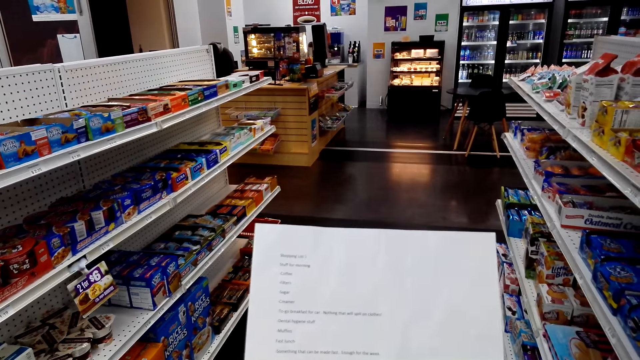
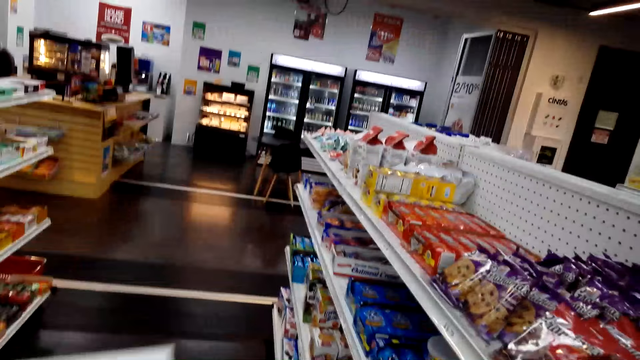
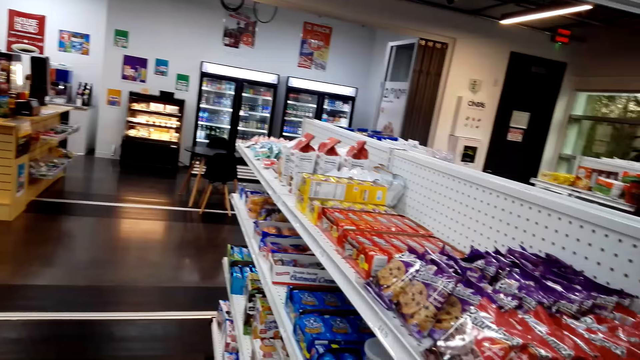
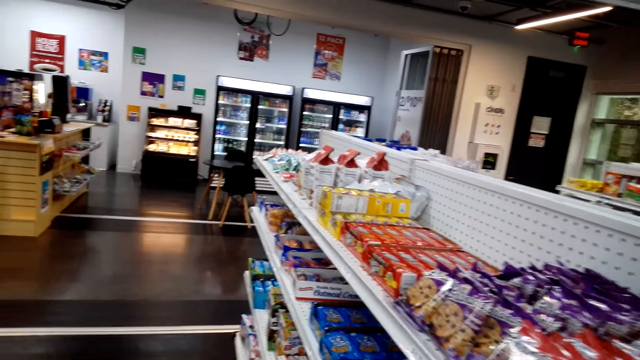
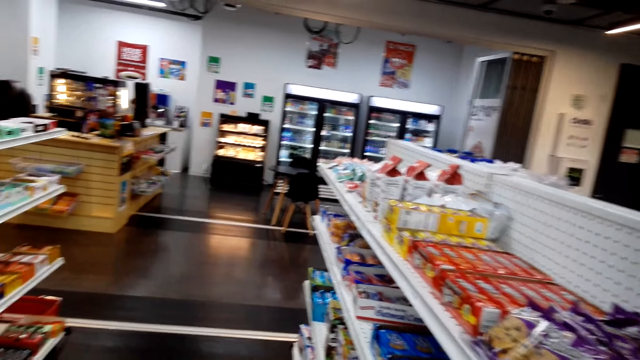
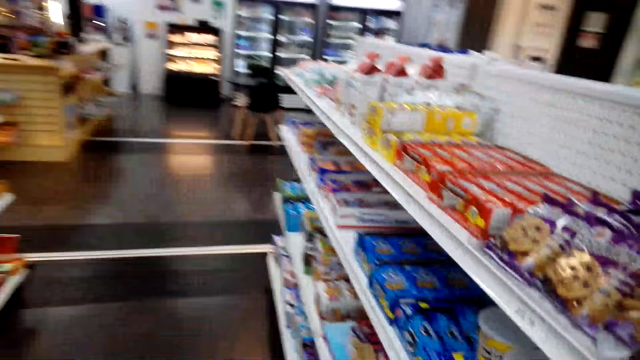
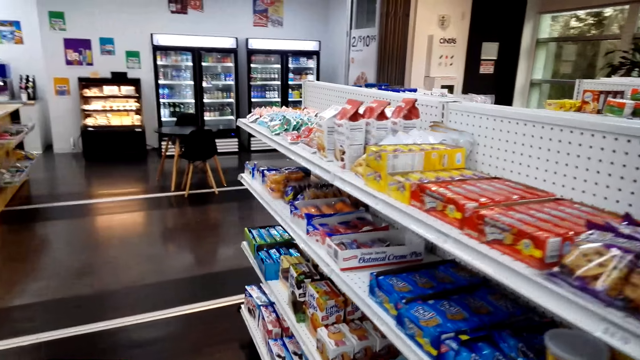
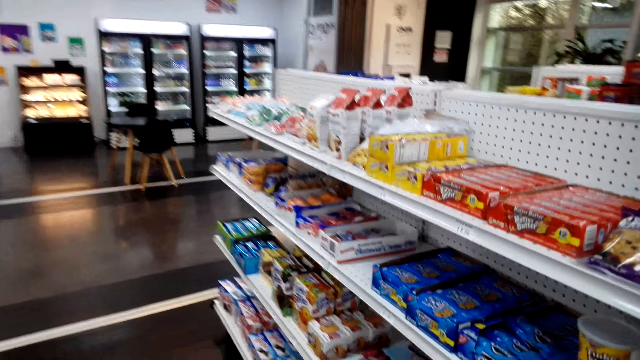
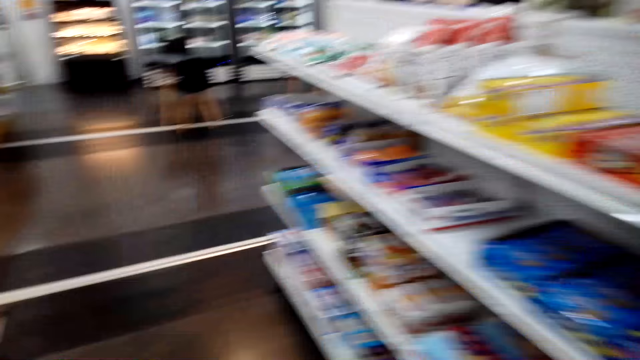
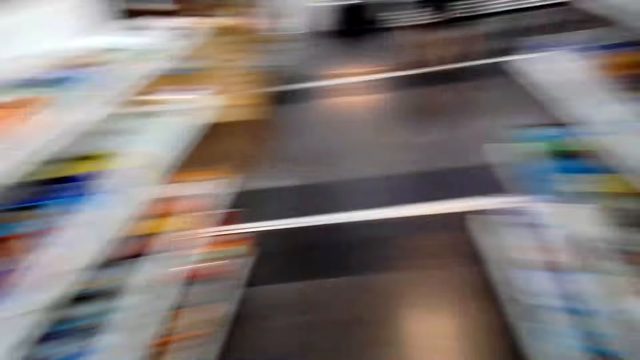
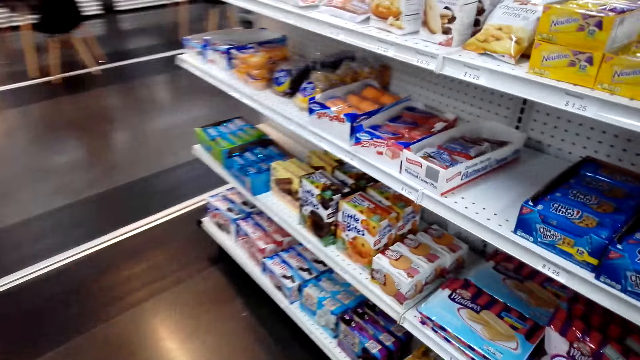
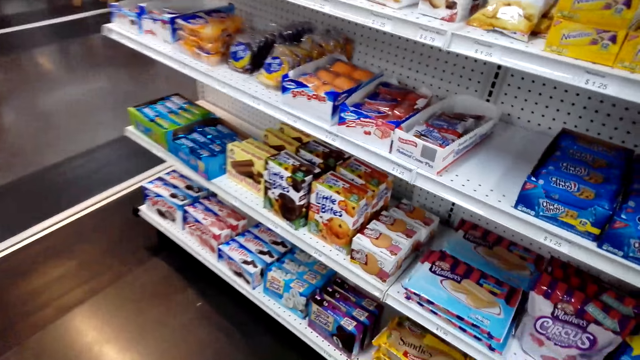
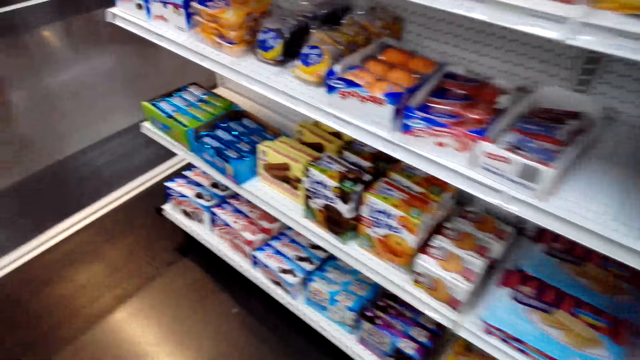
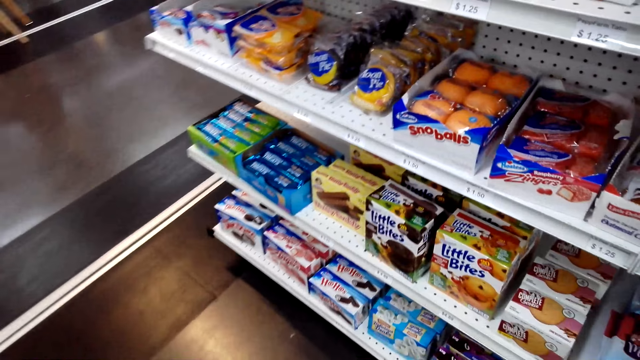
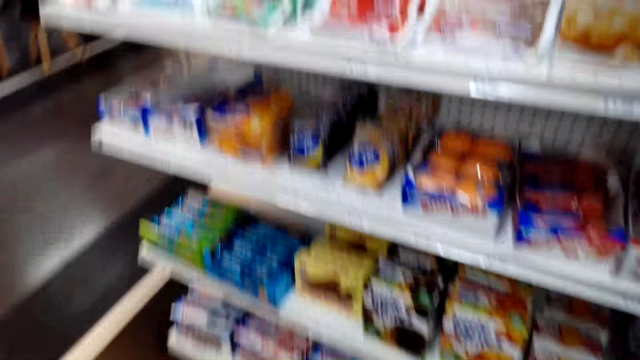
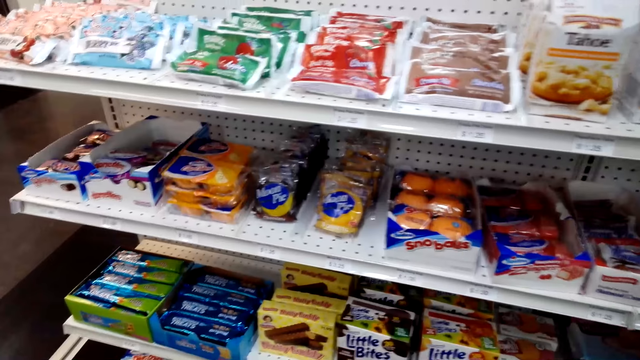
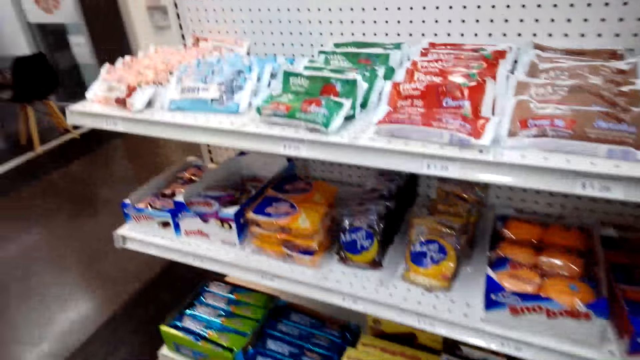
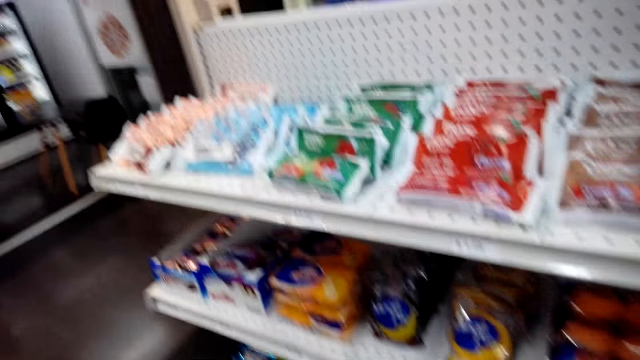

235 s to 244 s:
The camera wearer reads the shopping list. They walk around the supermarket.

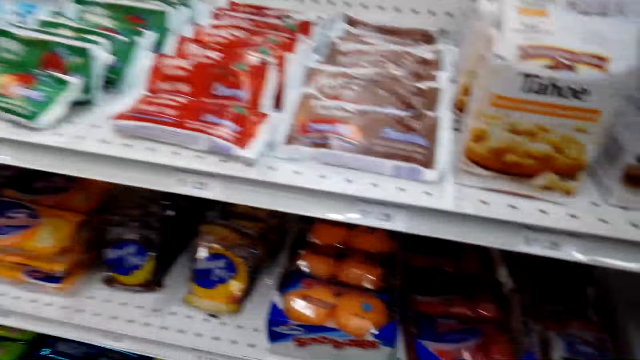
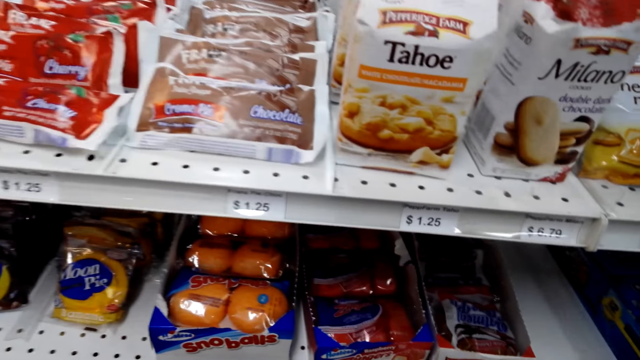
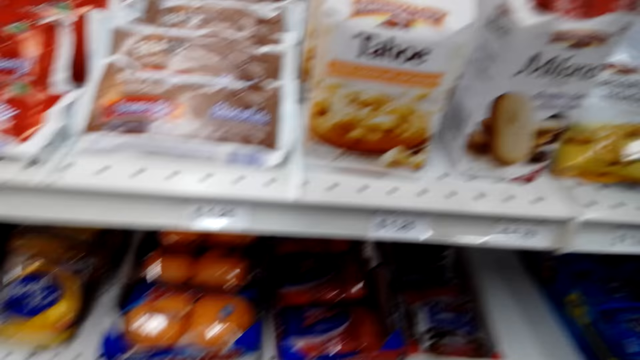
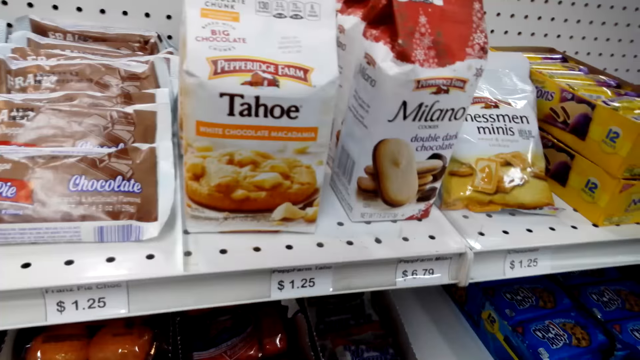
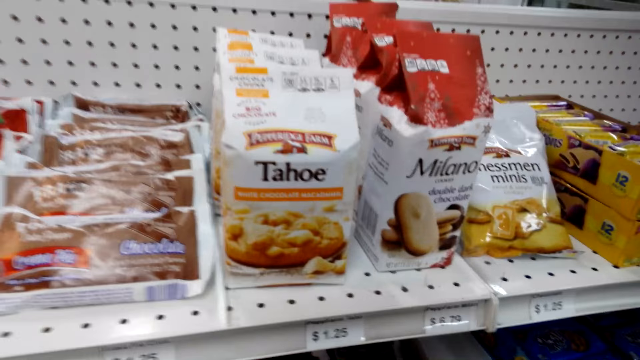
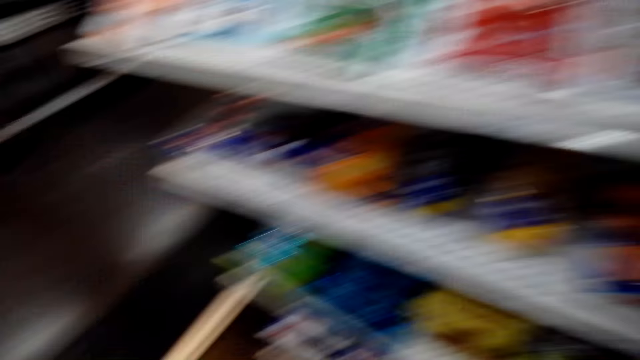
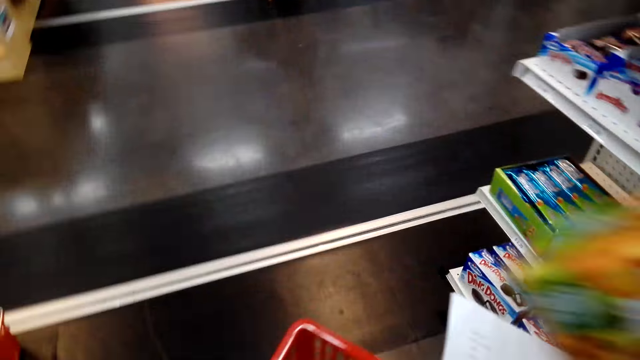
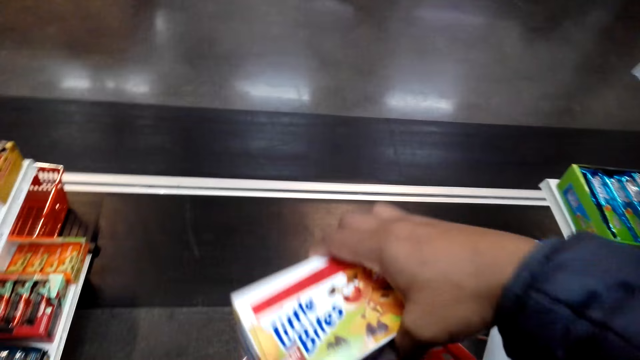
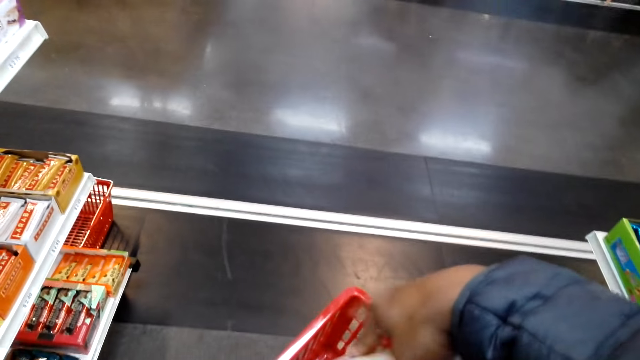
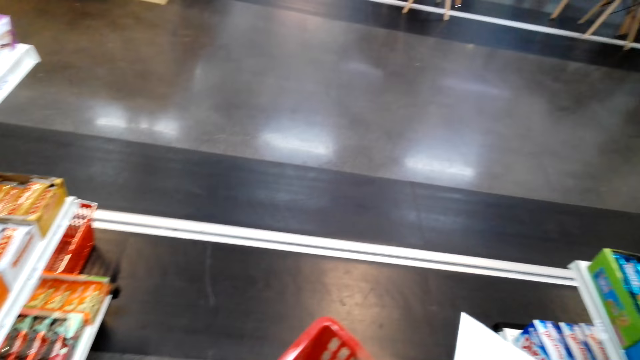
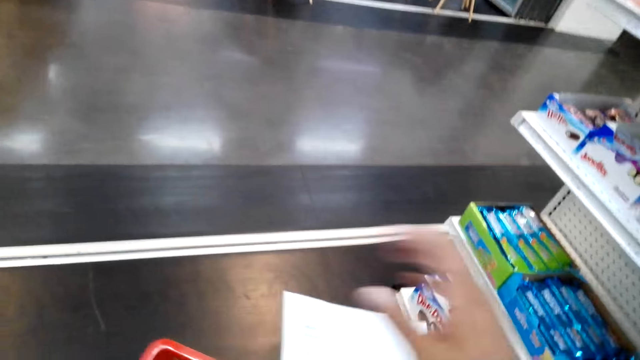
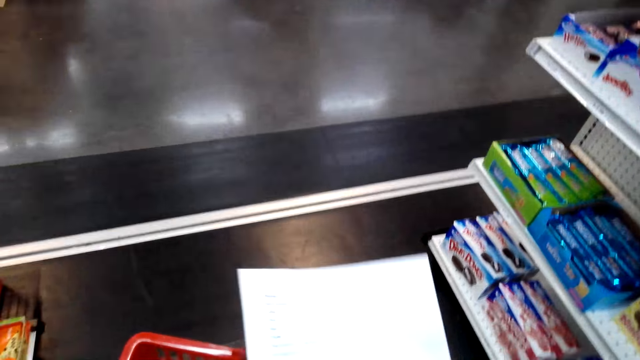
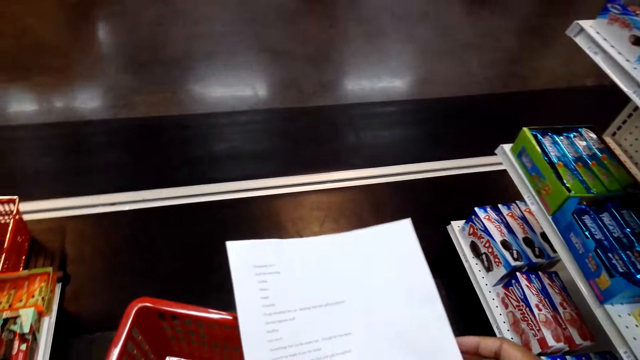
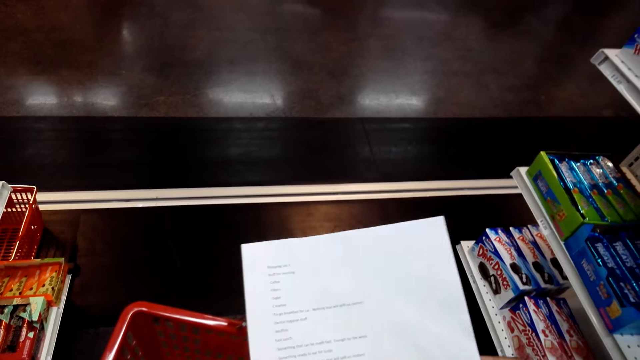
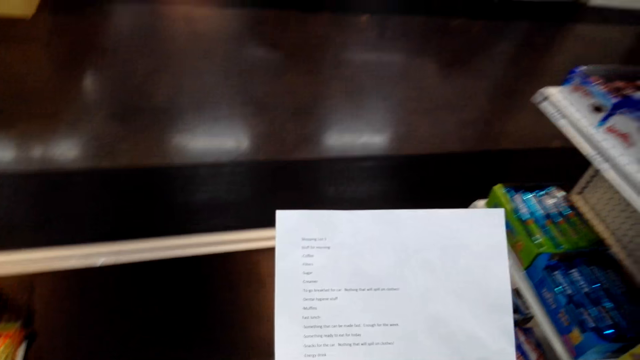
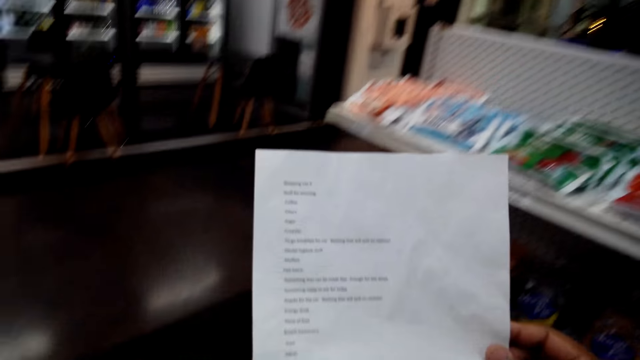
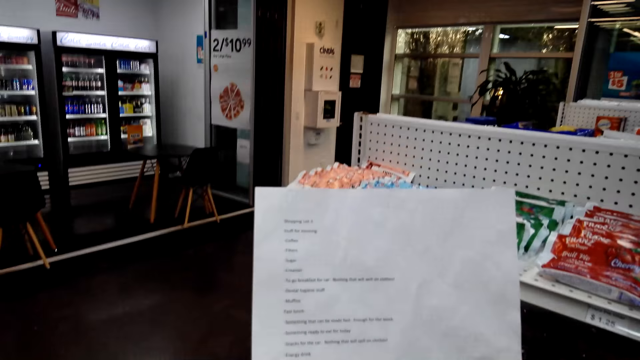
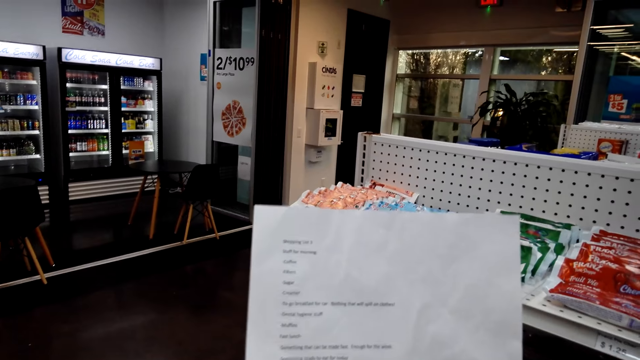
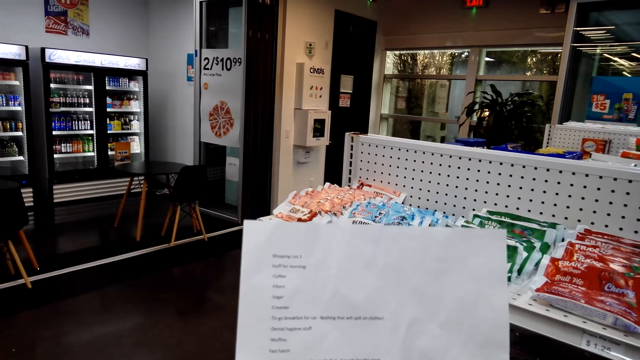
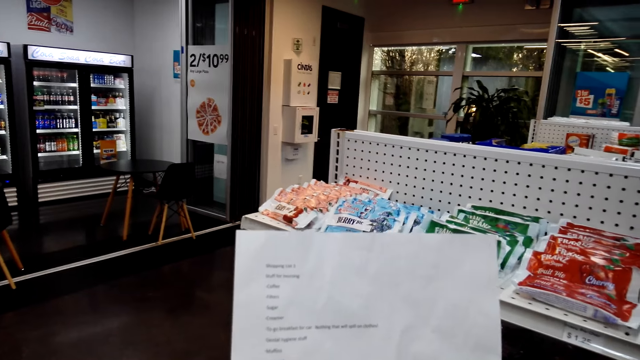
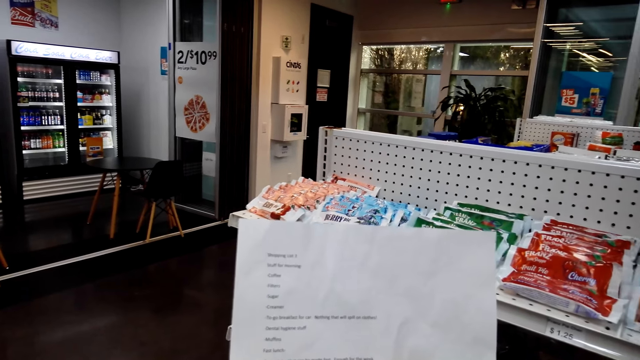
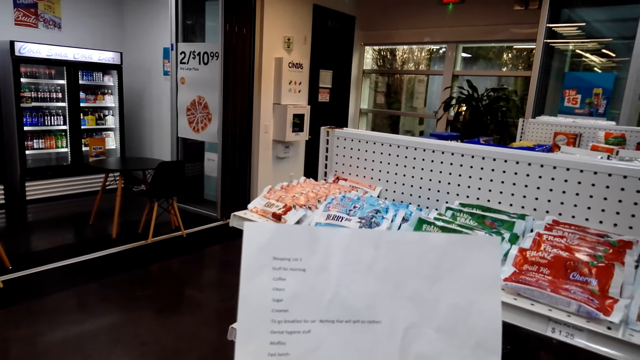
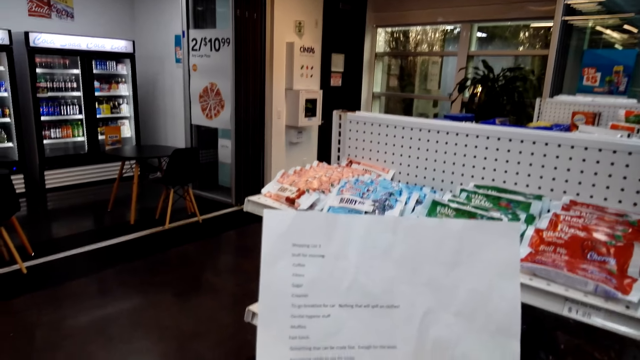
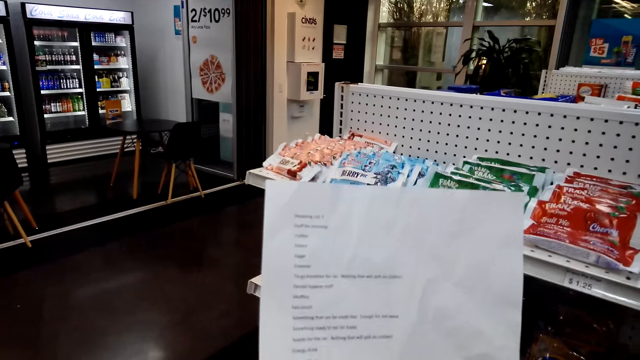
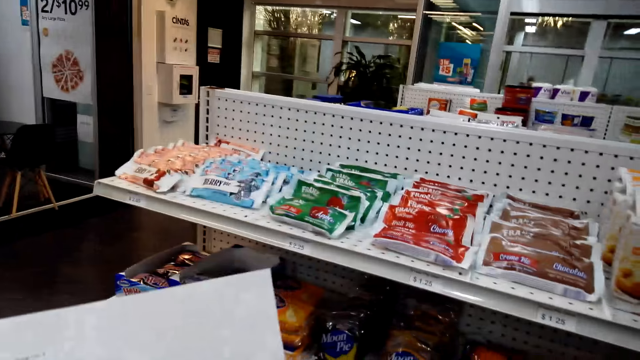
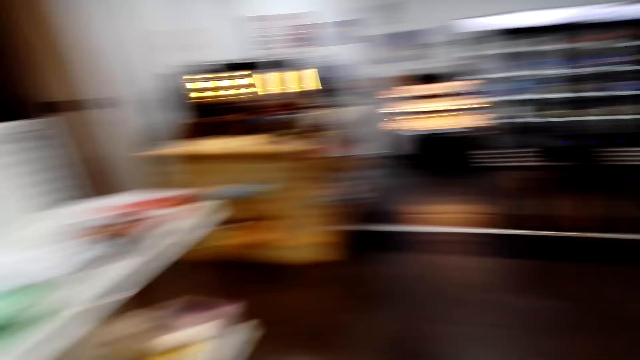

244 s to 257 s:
The camera wearer picks biscuits from the shelves. They put the biscuit in the bucket. They read the shopping list.
